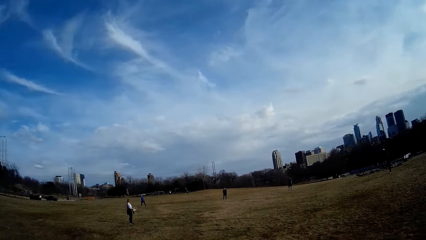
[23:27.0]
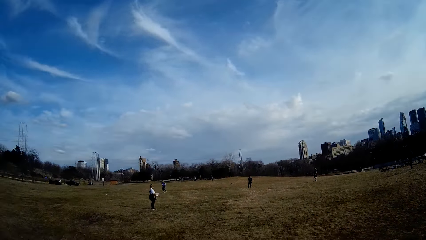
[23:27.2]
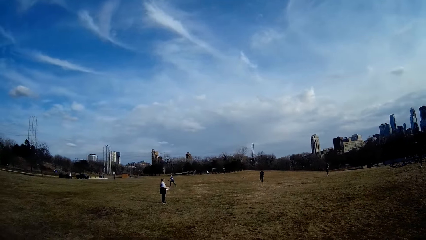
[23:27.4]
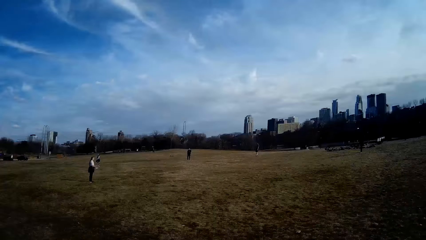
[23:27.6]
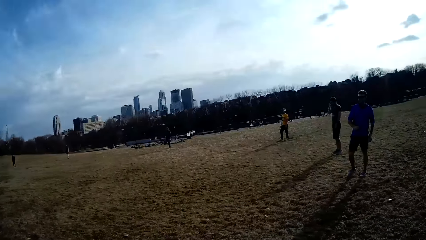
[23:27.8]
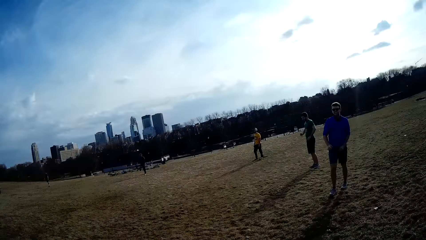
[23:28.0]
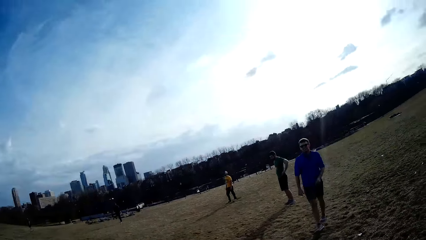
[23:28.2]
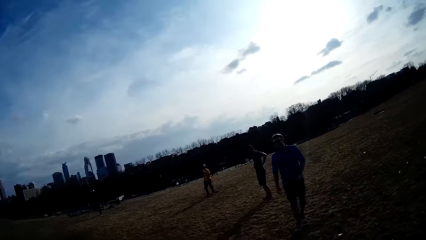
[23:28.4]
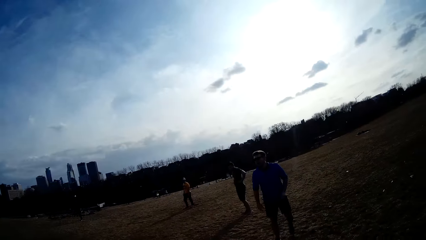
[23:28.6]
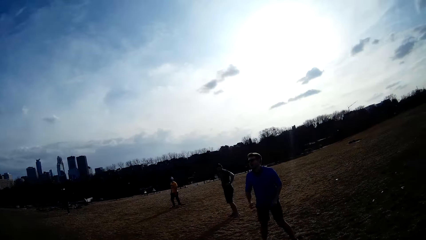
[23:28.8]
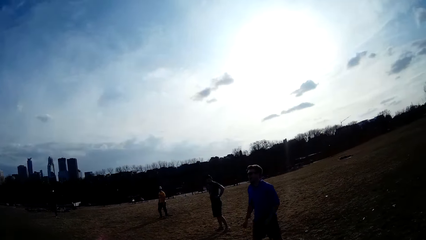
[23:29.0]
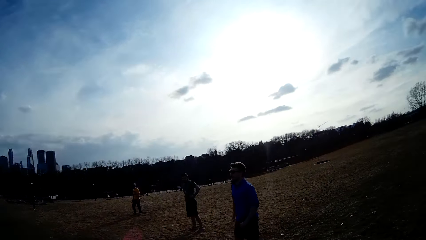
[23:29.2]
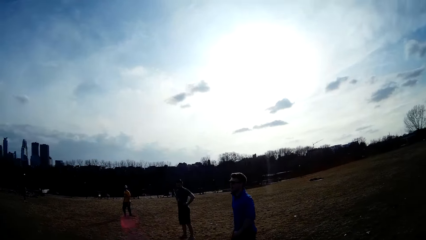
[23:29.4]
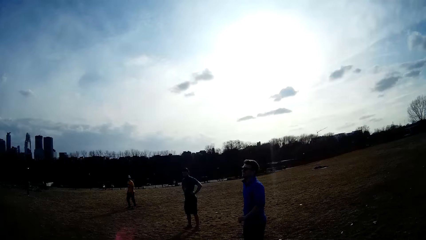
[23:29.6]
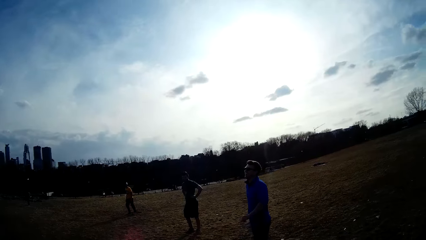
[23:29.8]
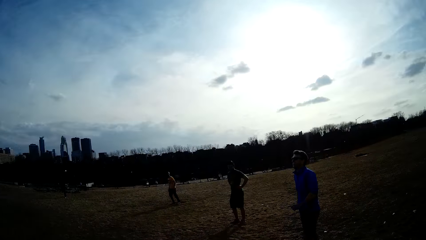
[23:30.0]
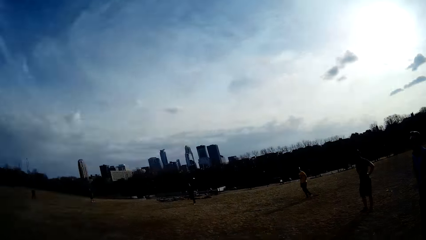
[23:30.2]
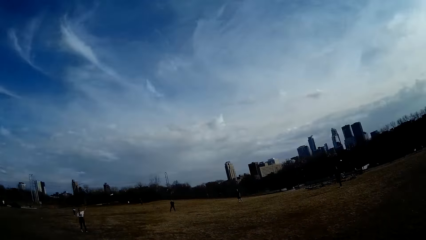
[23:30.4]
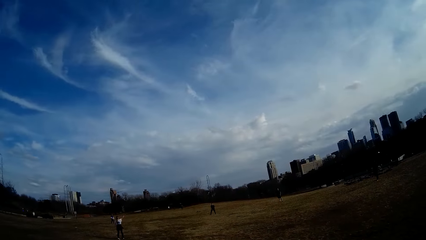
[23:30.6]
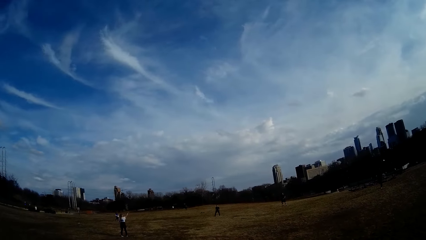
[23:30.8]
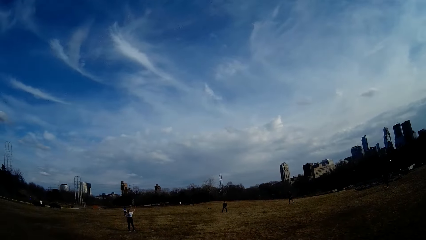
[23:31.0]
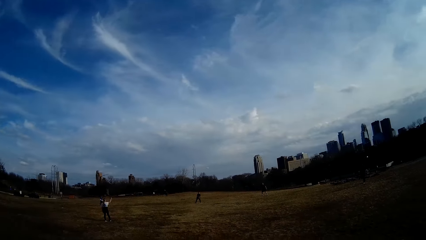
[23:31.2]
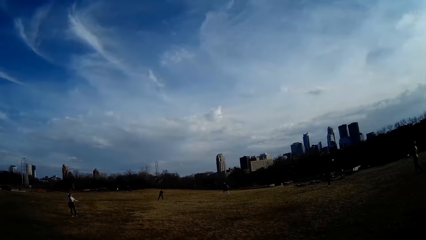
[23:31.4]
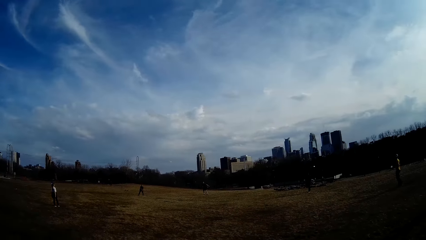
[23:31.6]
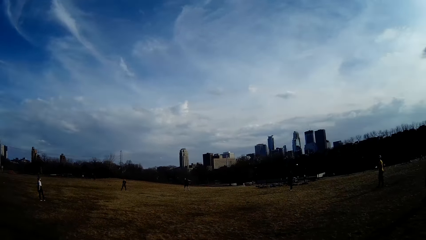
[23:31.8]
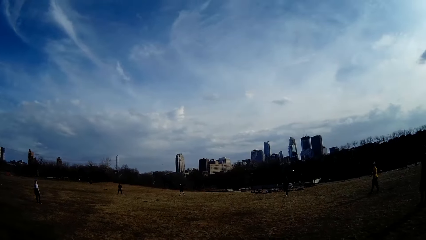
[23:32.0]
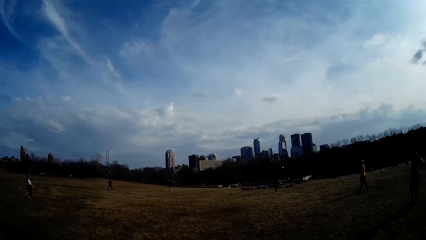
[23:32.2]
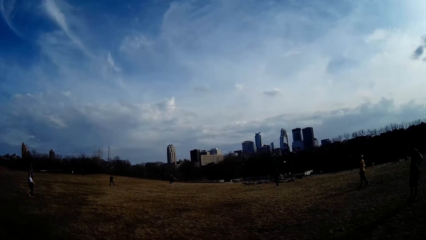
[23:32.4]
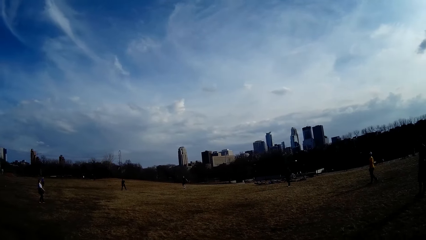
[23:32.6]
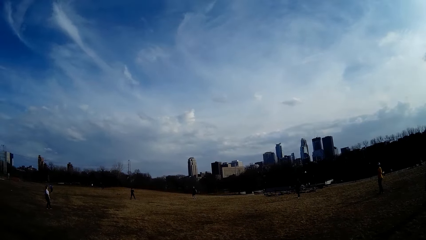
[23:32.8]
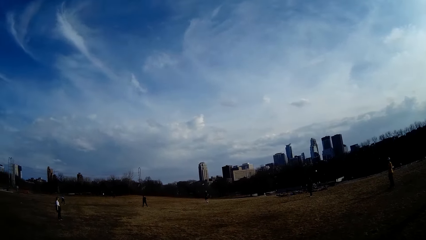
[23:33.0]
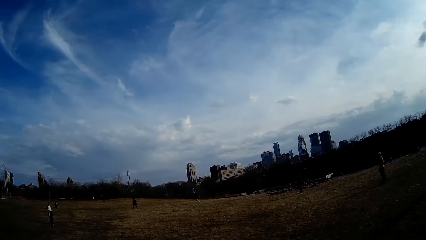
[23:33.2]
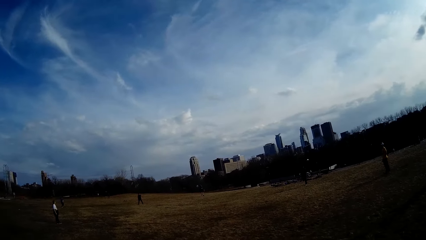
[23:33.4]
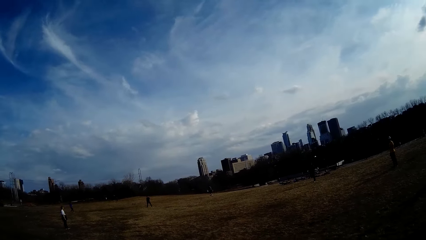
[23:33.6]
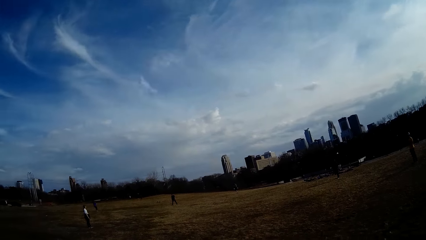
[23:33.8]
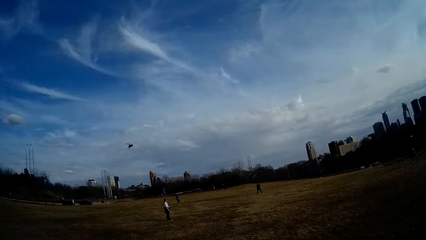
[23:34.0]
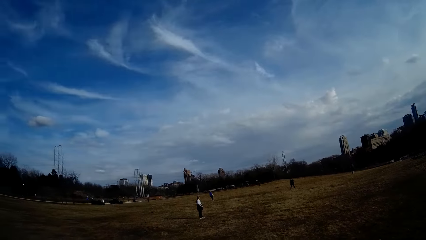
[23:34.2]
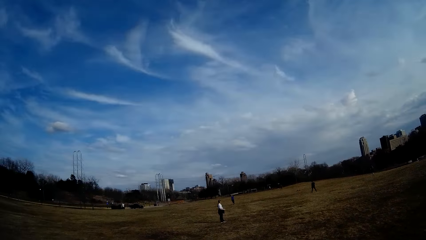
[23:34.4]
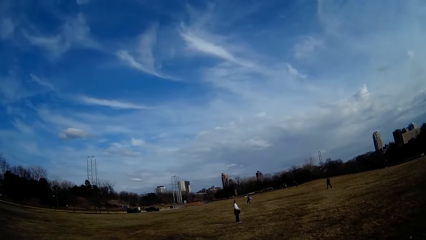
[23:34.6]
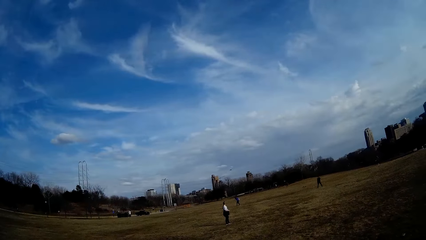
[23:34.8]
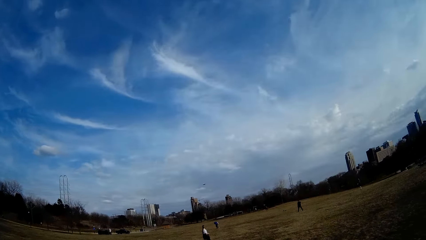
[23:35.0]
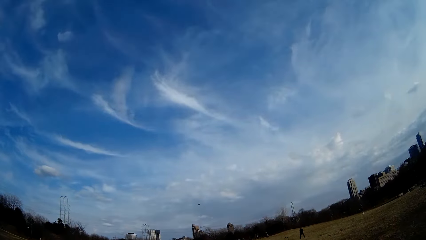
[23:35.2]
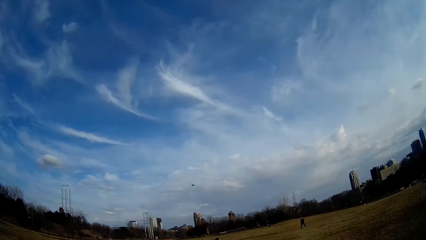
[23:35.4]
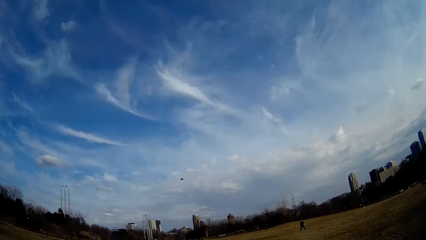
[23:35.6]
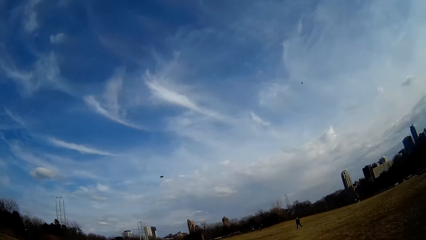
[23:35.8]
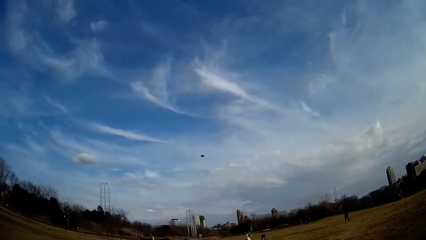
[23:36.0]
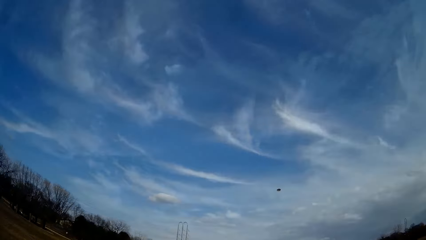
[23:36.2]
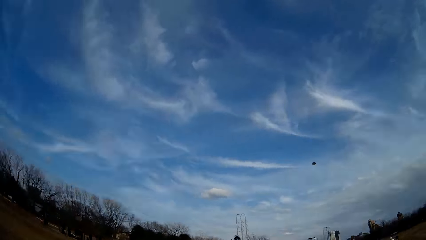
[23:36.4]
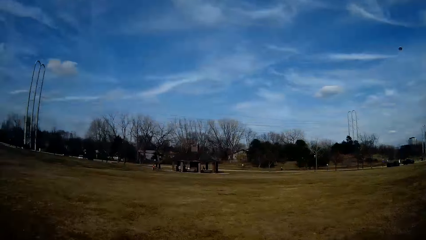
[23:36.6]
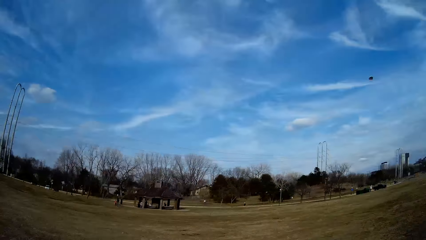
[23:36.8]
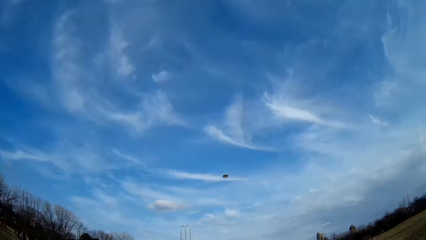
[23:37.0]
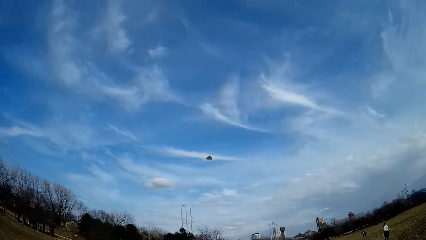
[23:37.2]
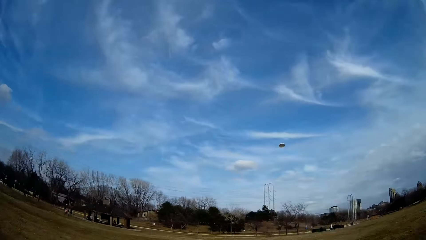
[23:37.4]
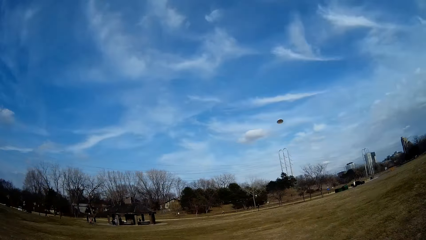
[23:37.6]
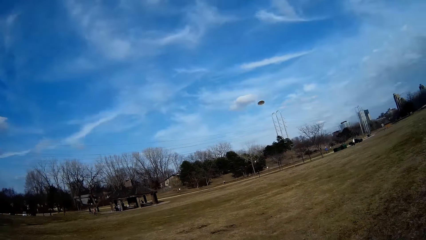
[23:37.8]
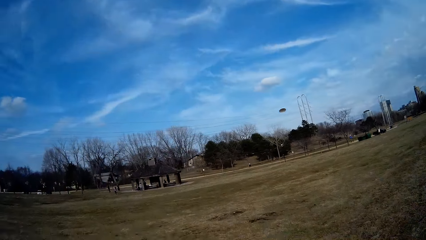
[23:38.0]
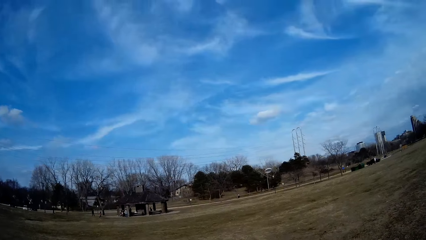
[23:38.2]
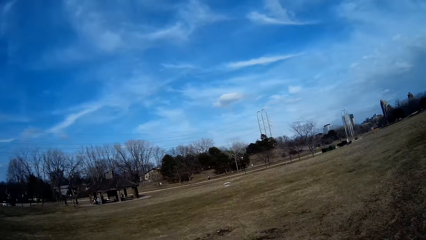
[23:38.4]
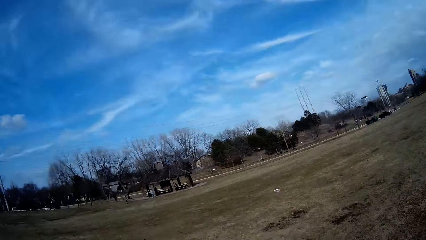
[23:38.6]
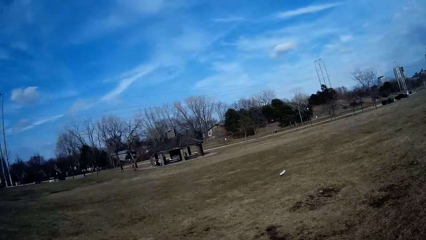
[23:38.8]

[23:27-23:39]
A man catches the flying disc.

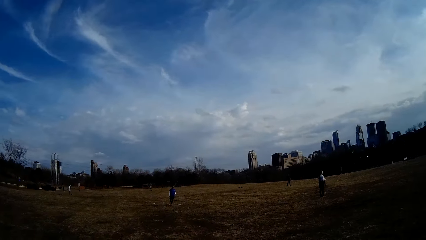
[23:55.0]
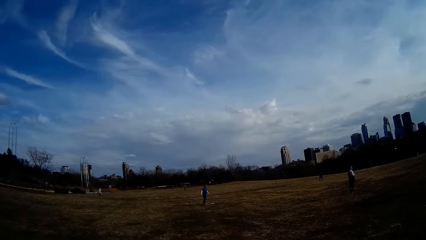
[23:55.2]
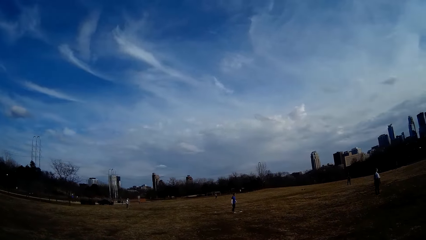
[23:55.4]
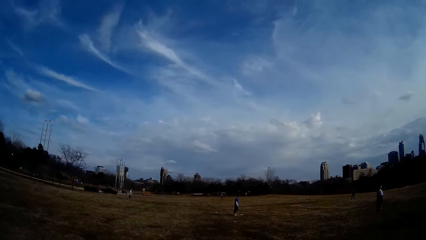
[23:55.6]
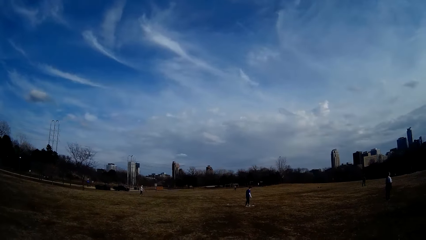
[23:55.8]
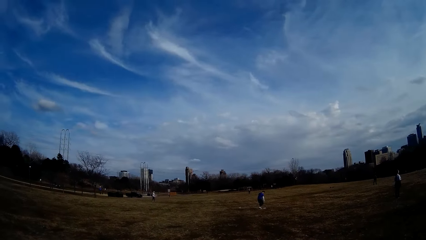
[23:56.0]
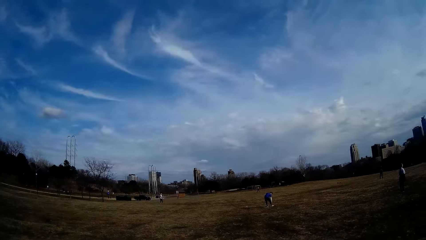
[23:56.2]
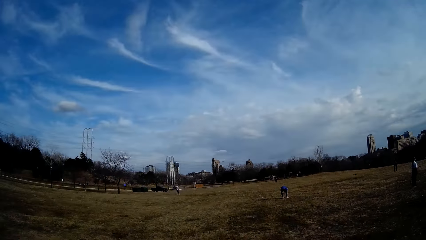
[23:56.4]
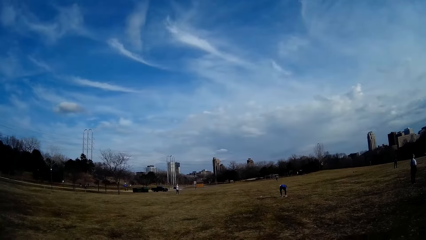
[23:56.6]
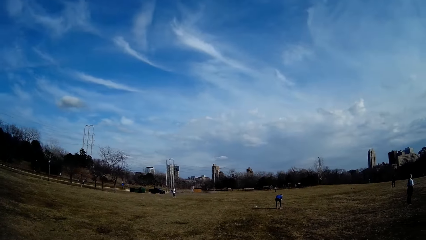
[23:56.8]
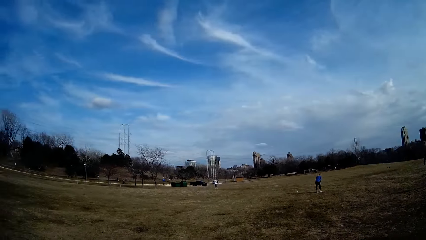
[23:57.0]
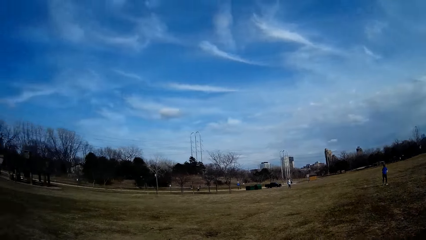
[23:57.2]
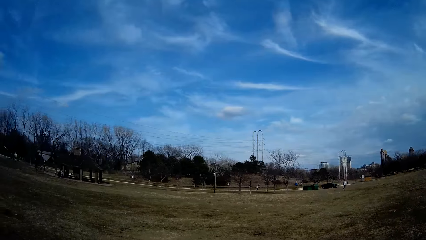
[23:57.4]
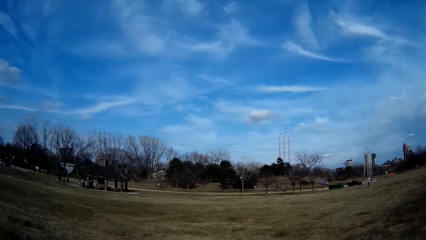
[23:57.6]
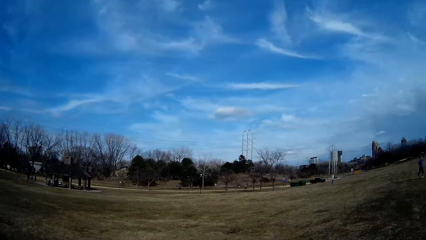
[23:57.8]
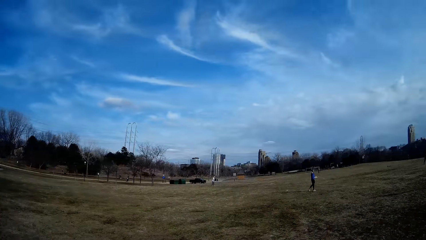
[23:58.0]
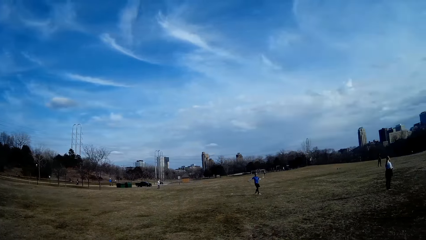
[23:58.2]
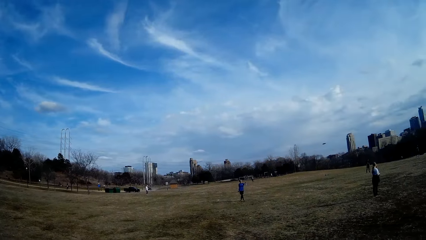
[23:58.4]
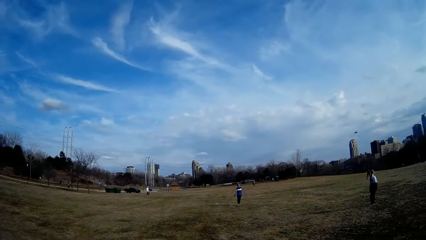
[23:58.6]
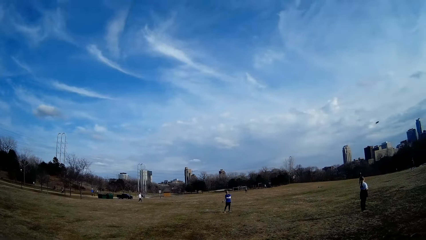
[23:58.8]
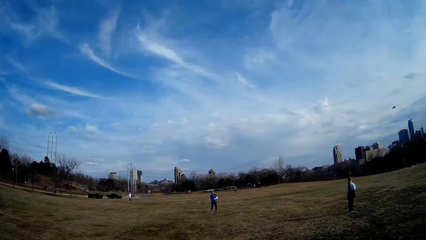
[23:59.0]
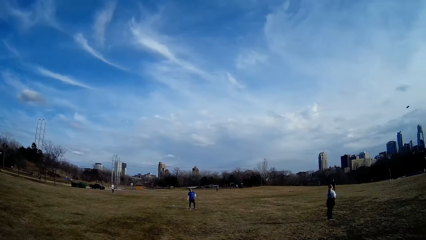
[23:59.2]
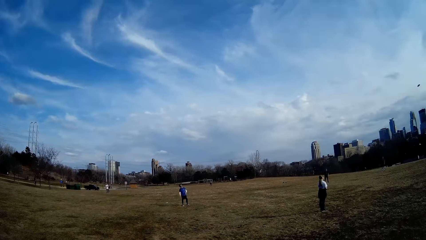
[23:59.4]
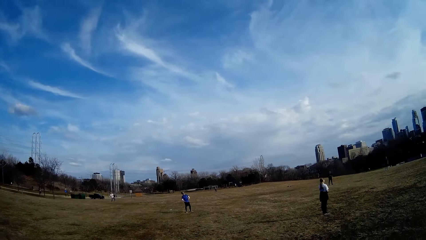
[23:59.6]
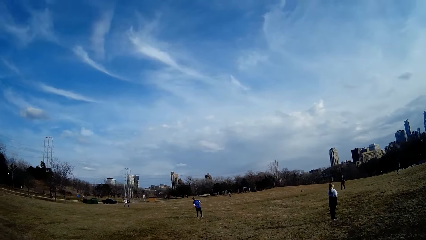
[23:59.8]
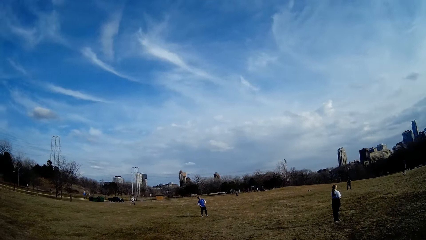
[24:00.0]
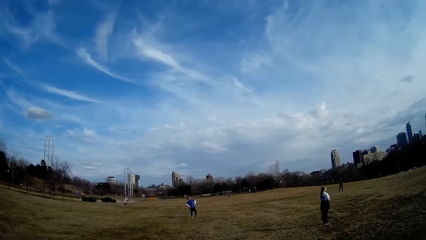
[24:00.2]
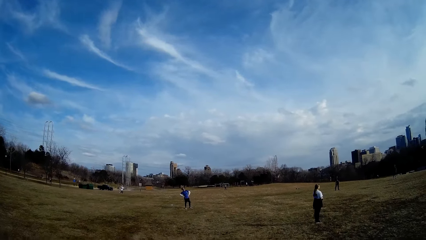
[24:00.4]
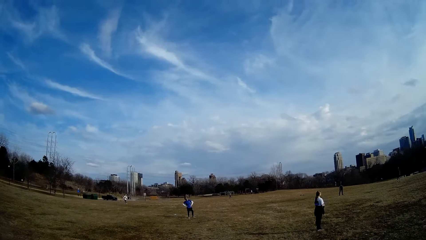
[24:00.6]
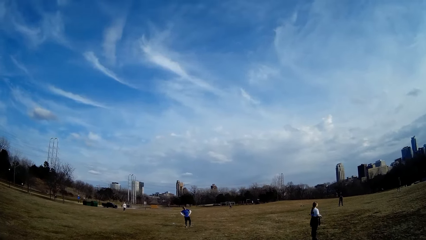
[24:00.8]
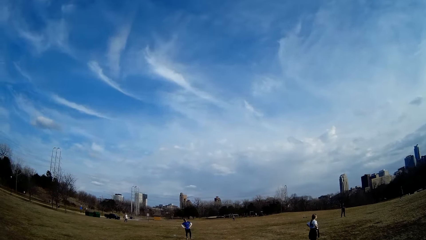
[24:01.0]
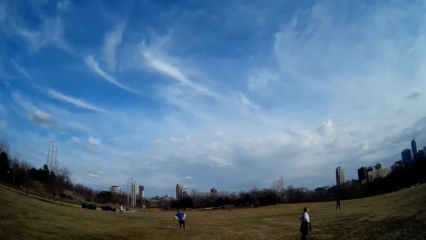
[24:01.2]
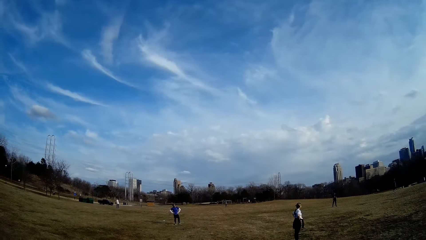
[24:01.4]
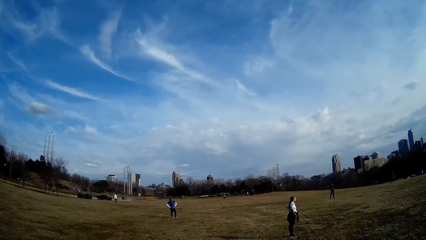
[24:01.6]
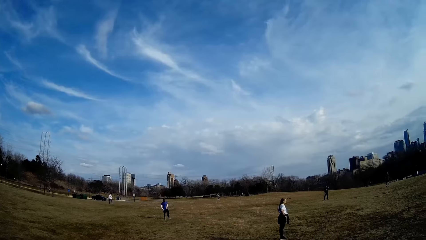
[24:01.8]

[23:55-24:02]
A man picks up the flying disc from the ground with his hand and throws the flying disc.
